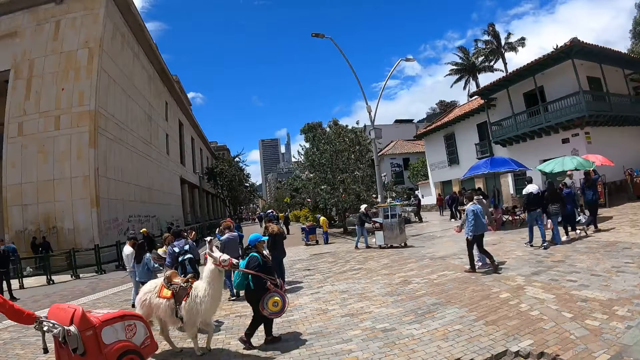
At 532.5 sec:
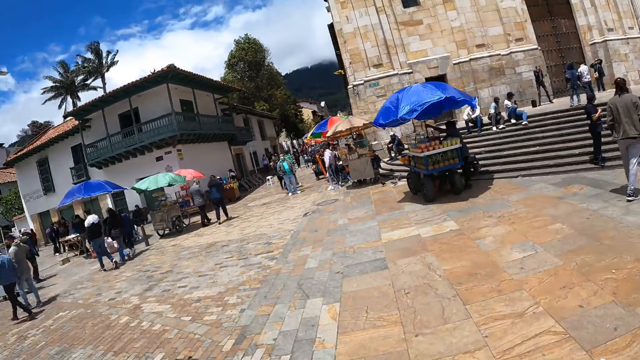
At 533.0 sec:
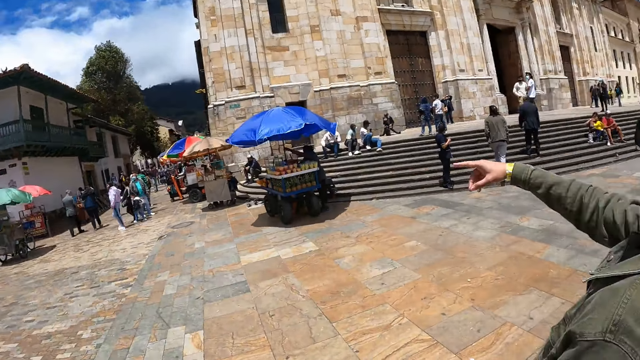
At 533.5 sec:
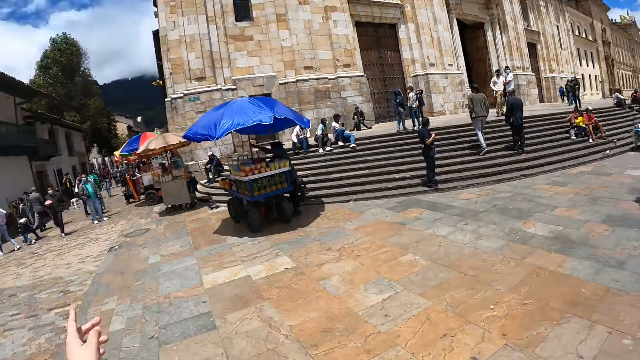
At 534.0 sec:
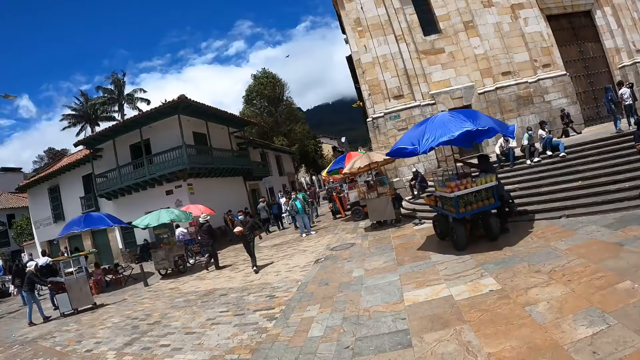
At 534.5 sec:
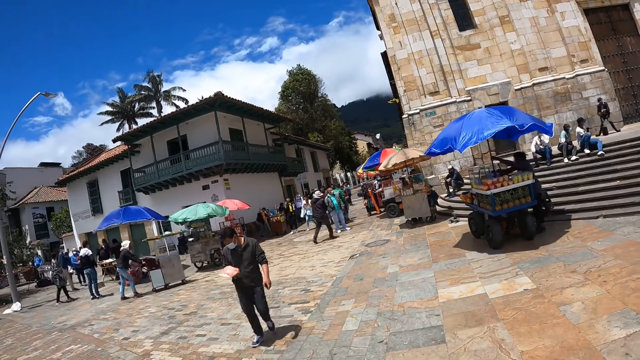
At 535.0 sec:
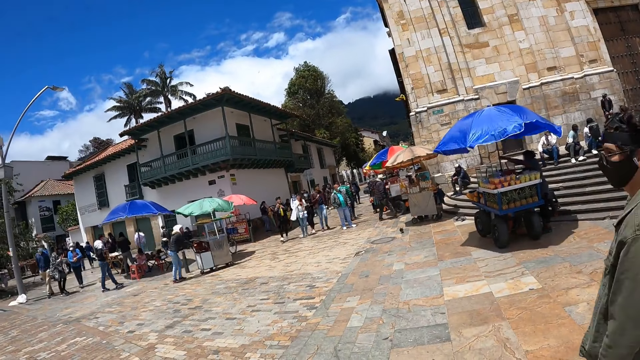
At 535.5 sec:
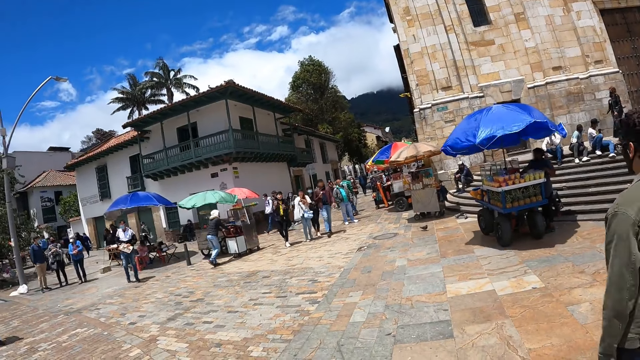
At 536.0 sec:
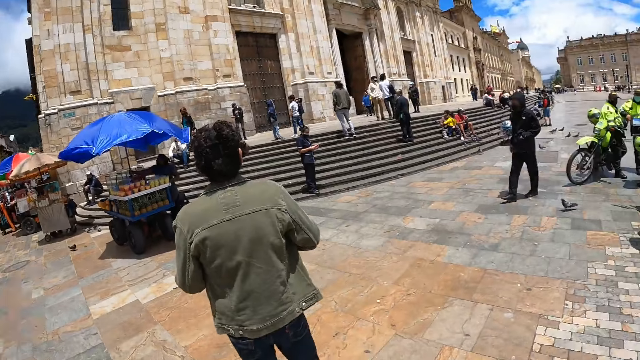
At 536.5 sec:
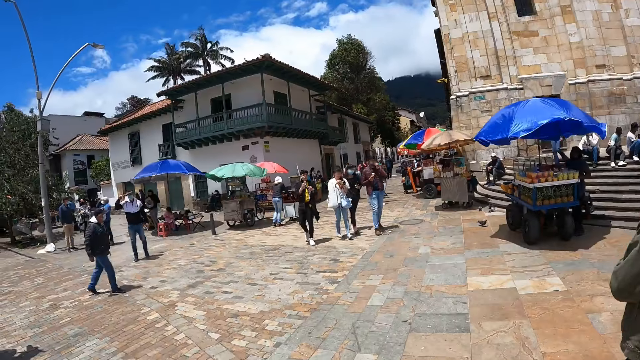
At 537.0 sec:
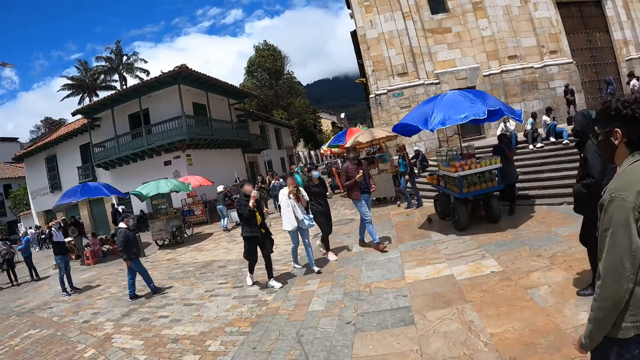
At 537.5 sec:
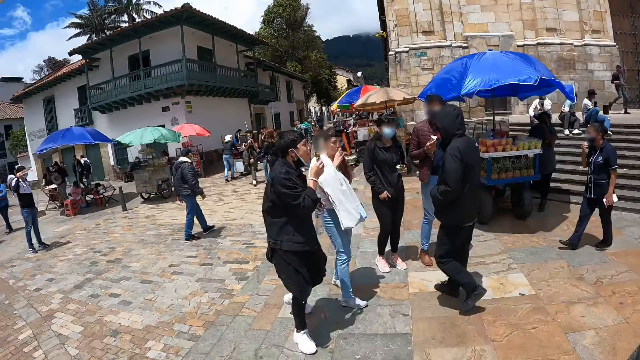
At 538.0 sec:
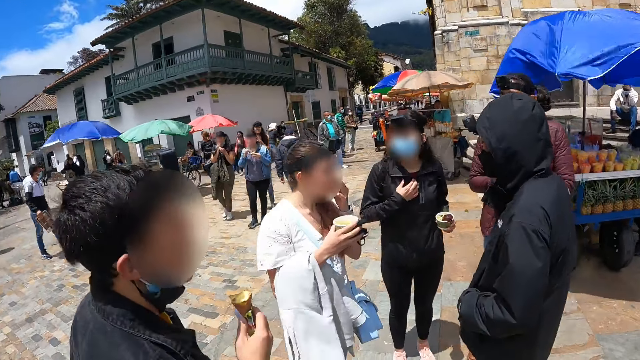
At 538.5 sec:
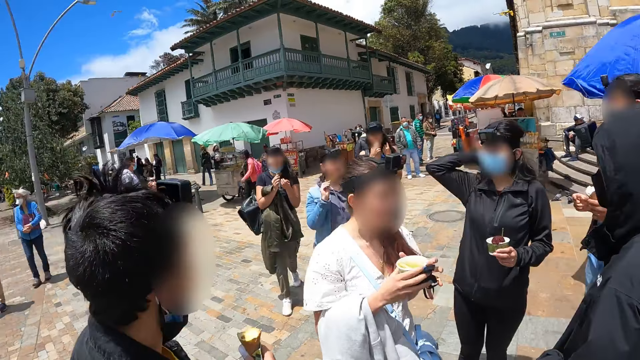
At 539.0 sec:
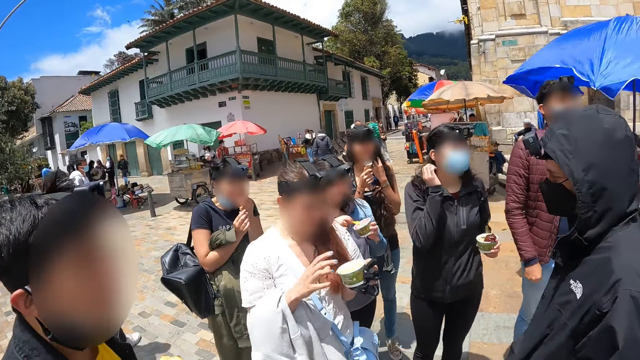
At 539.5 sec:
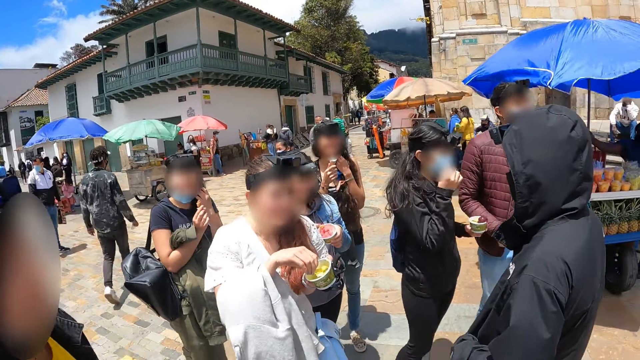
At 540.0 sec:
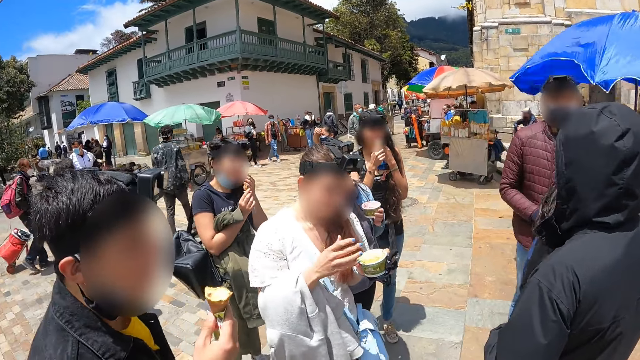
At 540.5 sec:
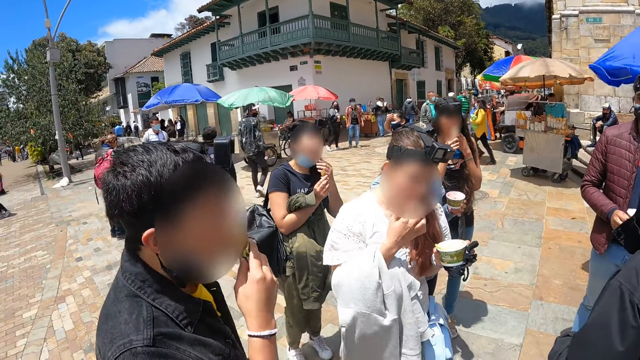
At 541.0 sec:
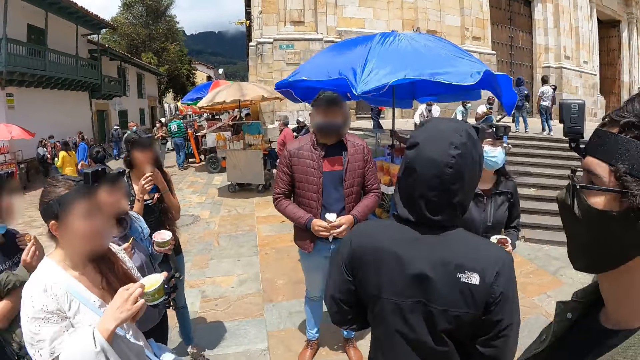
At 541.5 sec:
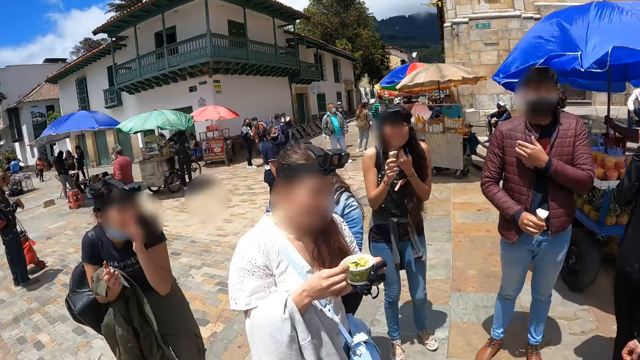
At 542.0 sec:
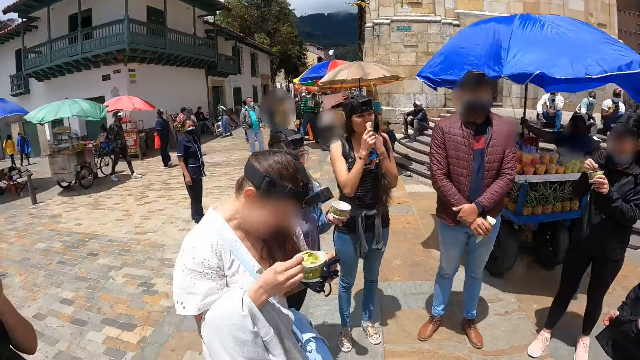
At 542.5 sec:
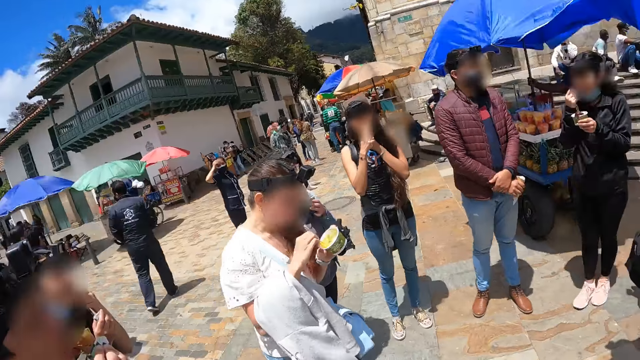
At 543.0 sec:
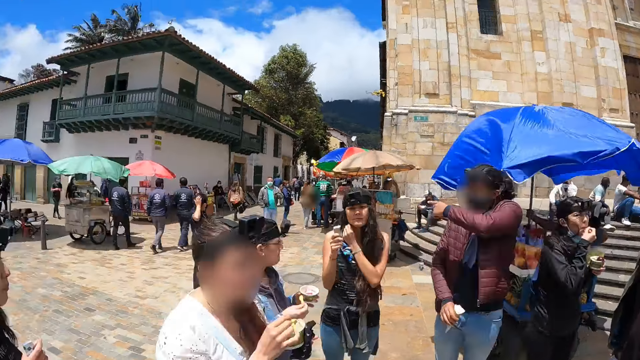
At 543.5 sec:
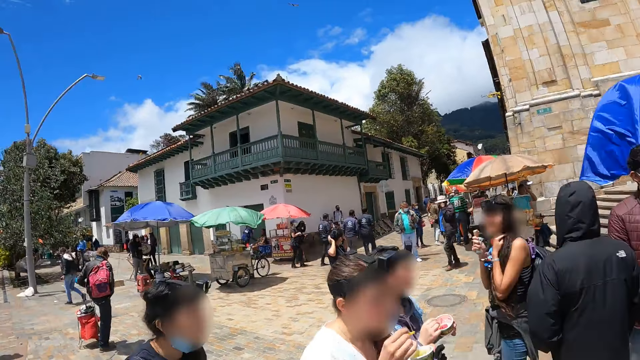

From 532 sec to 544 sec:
A person points at something. The camera wearer looks around the building.

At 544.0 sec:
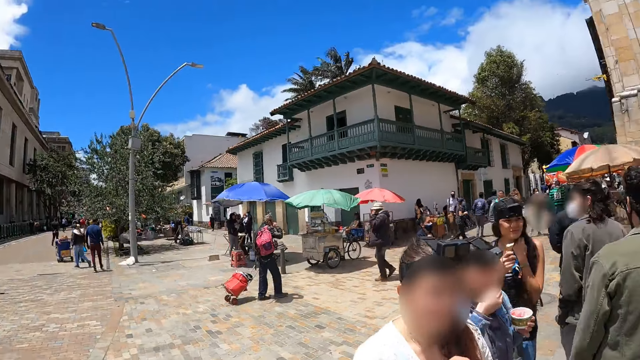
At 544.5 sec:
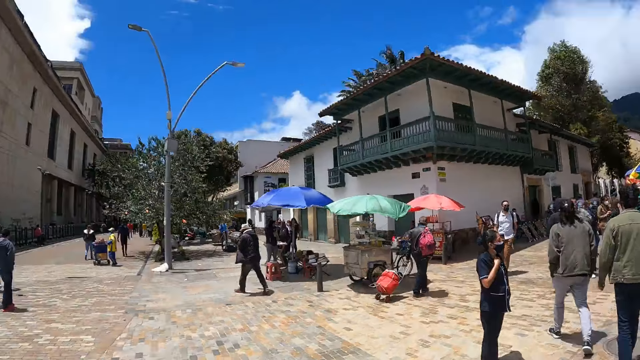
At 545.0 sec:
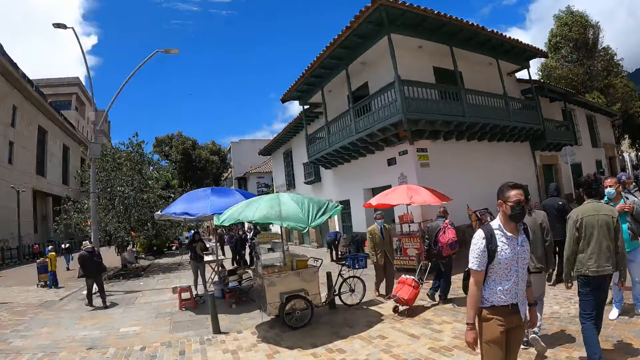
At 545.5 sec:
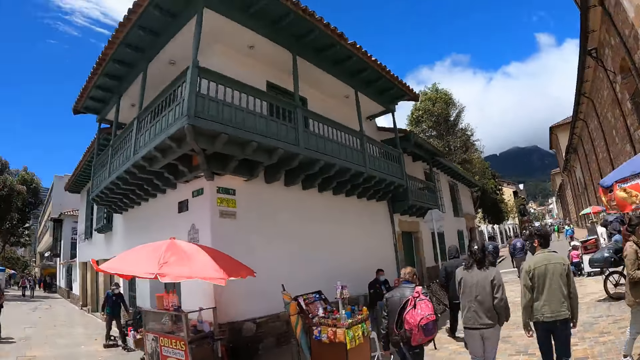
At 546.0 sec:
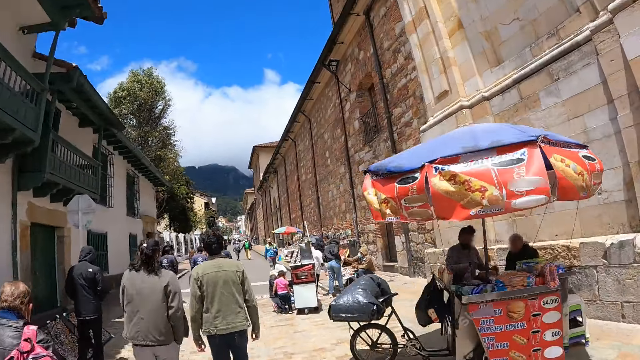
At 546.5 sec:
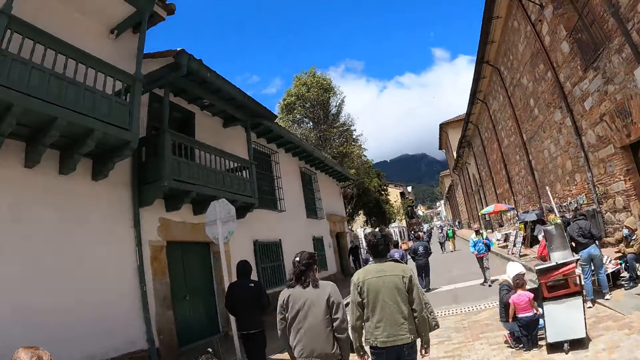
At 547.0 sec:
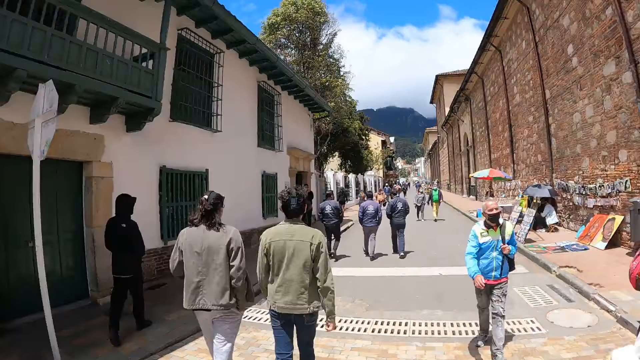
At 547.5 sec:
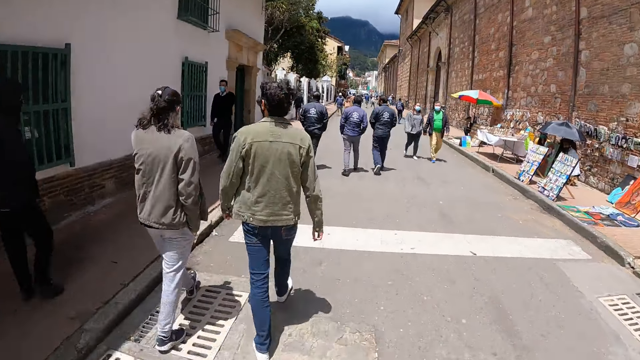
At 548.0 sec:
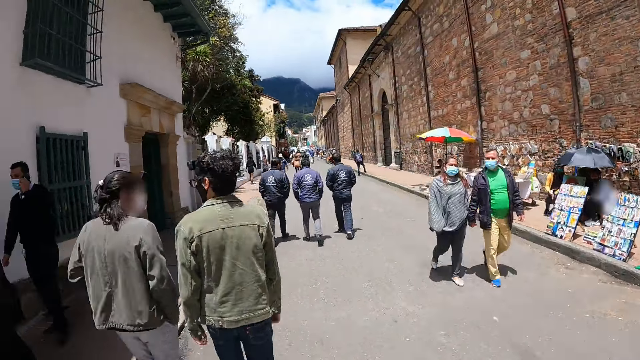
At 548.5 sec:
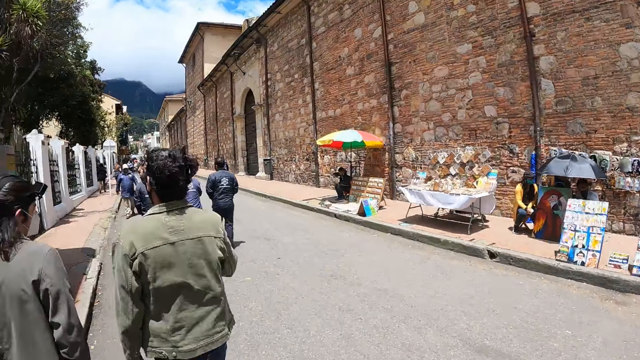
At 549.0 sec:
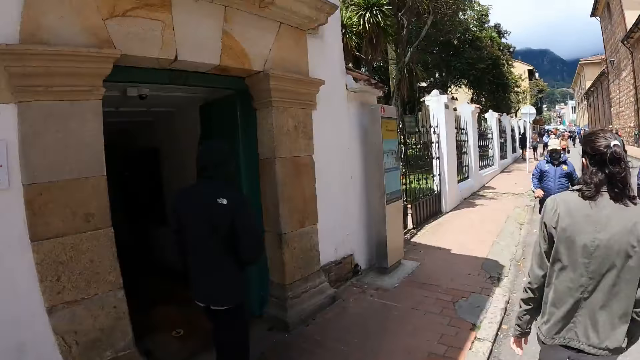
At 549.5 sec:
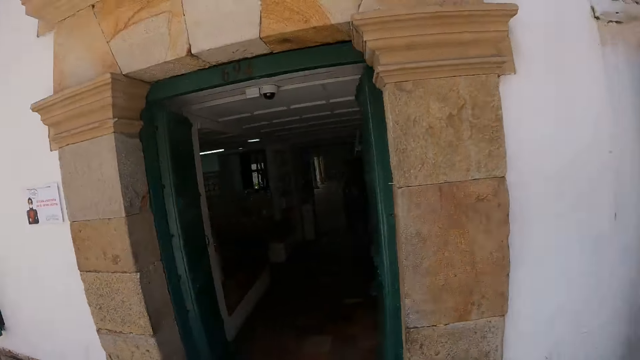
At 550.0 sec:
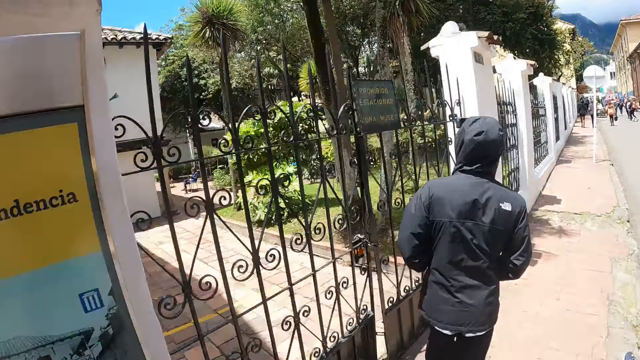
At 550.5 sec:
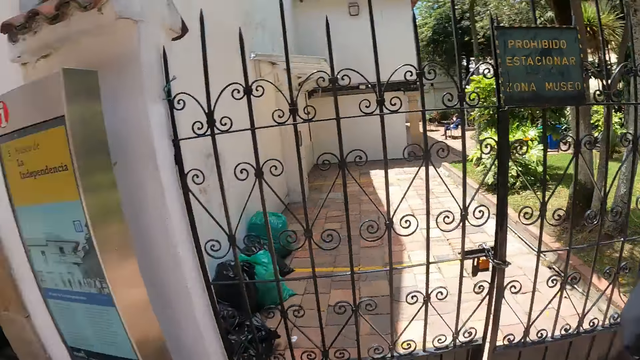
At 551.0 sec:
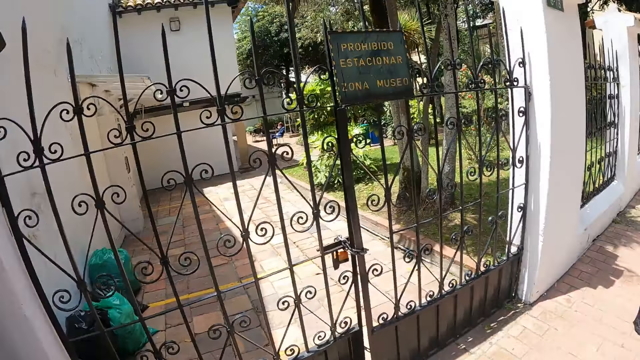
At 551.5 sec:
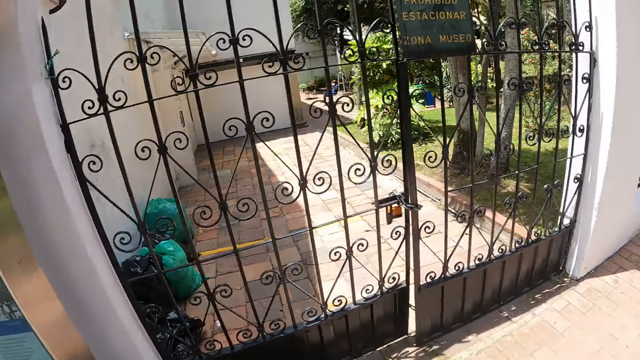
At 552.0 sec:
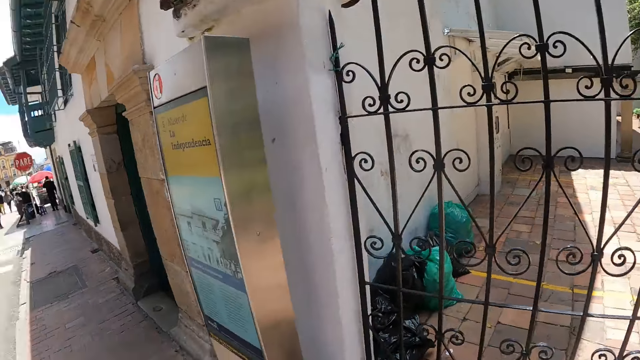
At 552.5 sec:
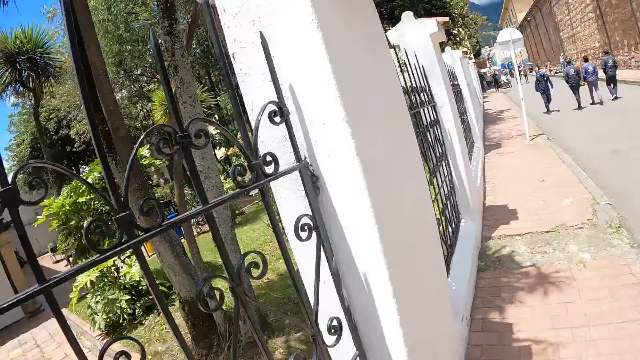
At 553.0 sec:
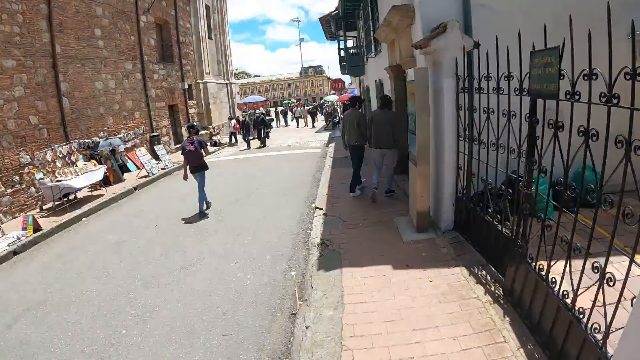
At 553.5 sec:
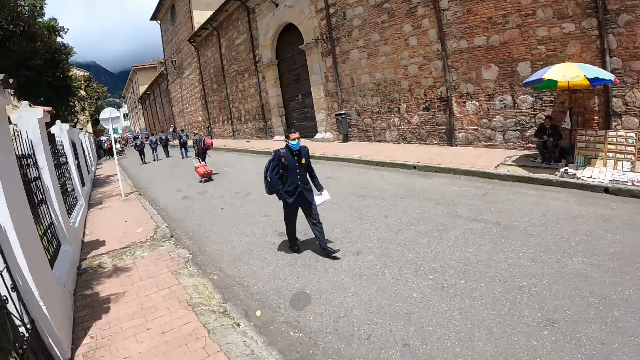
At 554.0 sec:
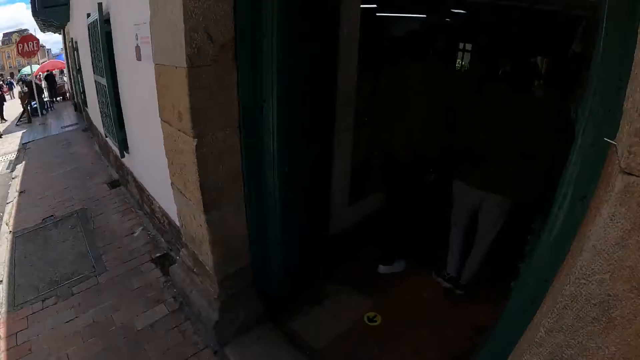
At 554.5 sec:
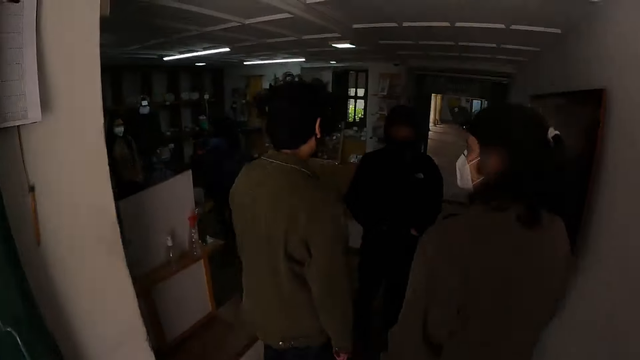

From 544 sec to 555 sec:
The camera wearer walks on the road side. They look at the gate.
